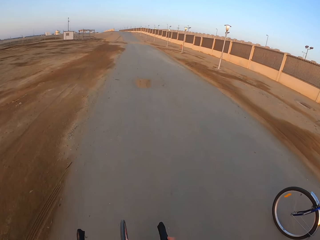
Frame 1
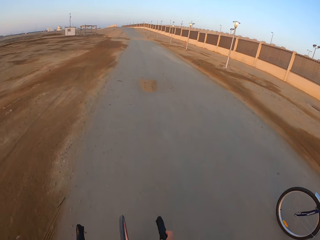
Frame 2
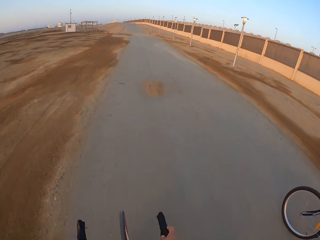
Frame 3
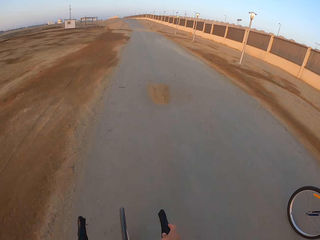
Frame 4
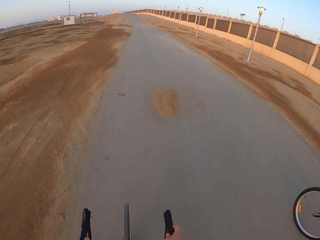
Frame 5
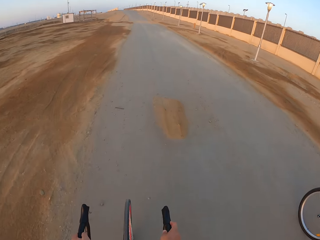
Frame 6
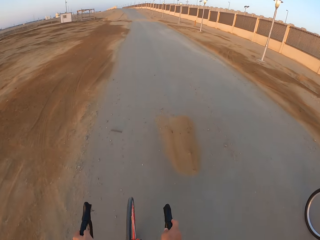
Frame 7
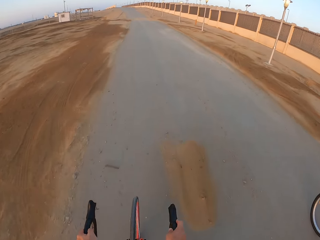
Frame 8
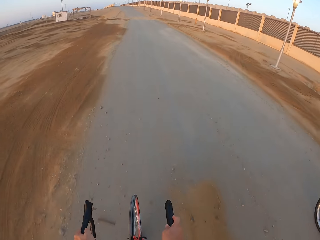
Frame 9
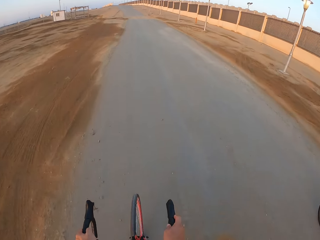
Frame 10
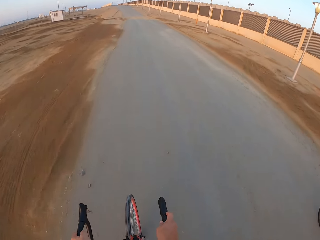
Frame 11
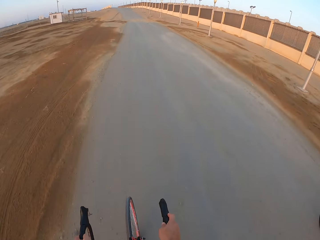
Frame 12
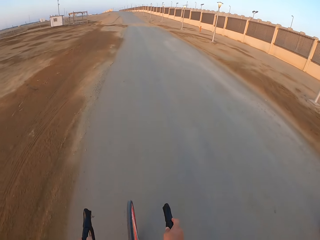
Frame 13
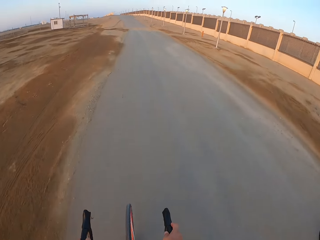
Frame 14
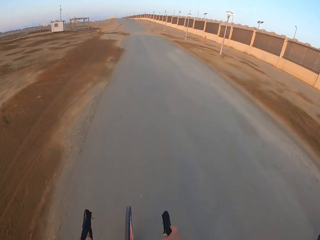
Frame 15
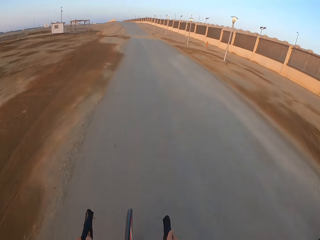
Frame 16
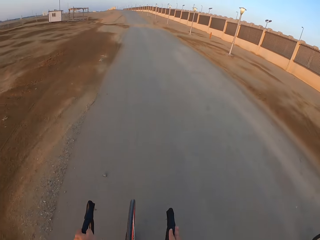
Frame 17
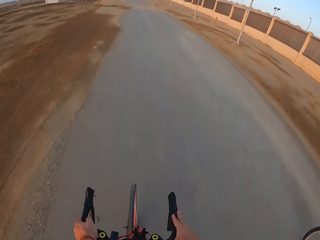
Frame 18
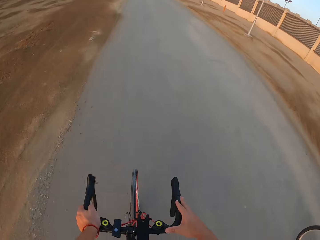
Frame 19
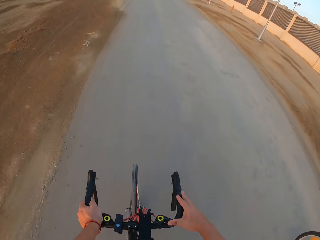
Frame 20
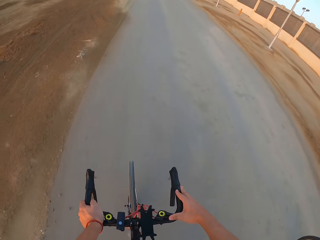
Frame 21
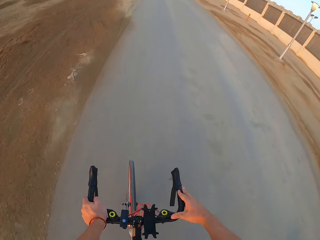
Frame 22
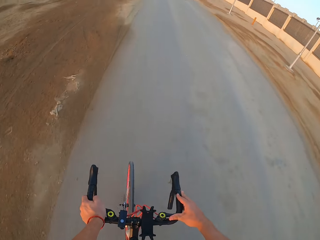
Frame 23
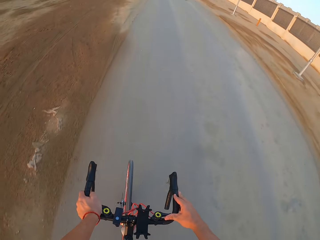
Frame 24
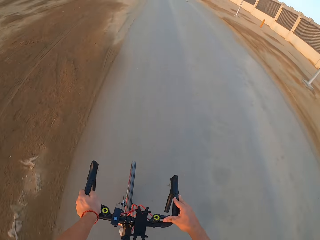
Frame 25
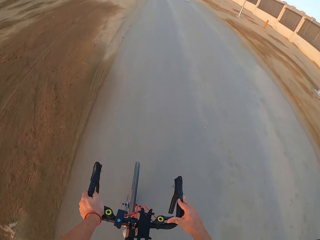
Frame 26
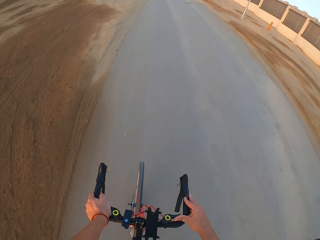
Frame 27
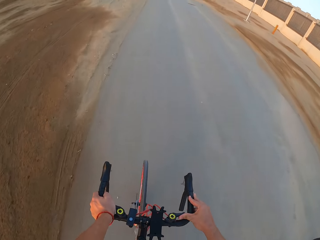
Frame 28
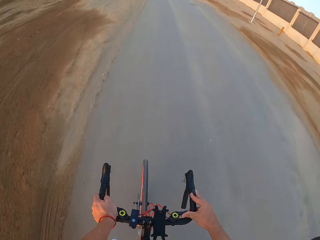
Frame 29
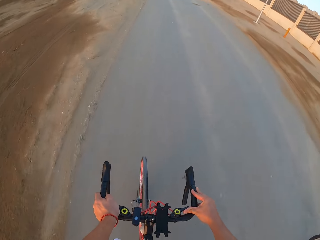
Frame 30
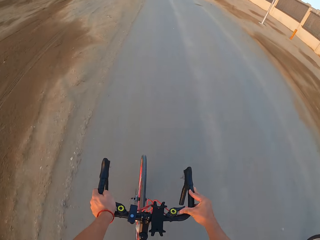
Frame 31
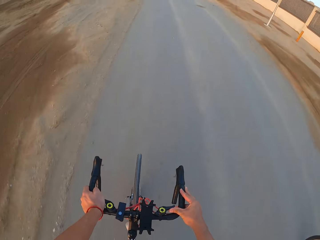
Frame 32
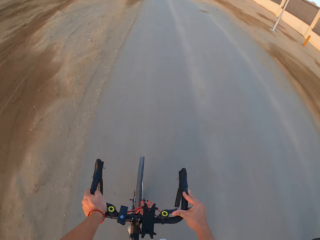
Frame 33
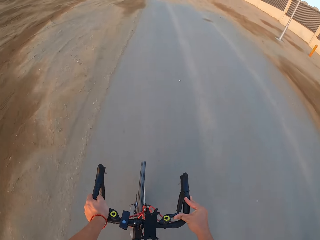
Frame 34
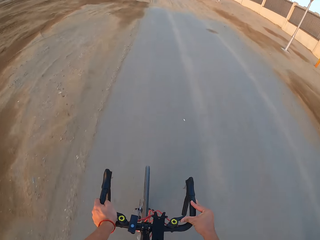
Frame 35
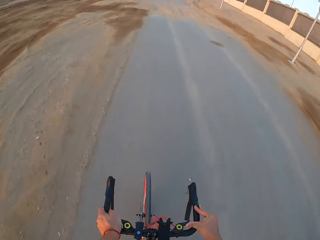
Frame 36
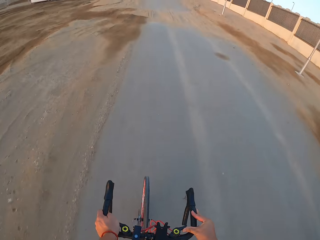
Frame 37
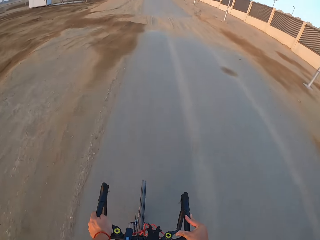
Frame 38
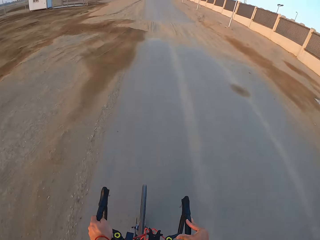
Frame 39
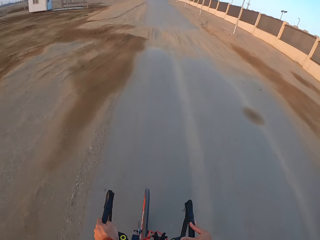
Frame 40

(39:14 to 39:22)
The camera wearer rides the bicycle.

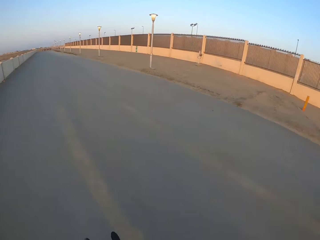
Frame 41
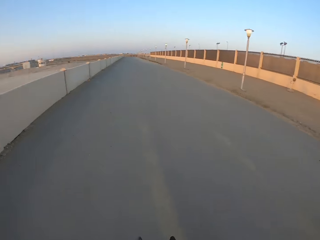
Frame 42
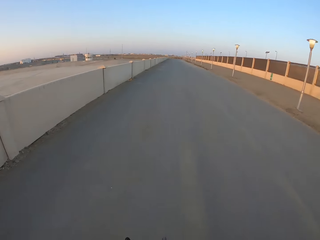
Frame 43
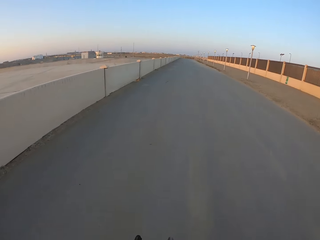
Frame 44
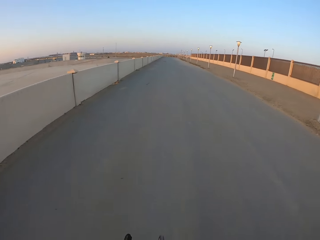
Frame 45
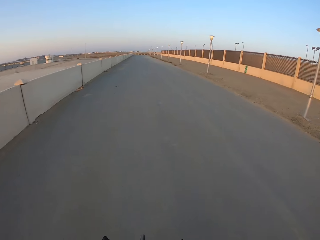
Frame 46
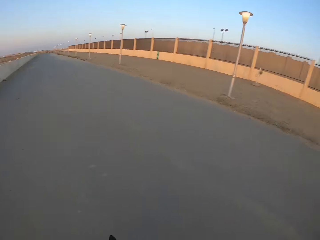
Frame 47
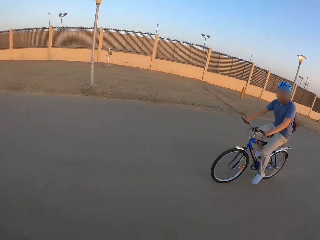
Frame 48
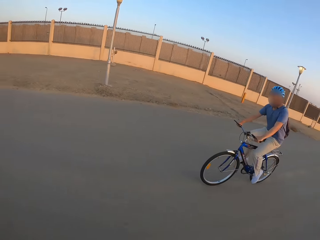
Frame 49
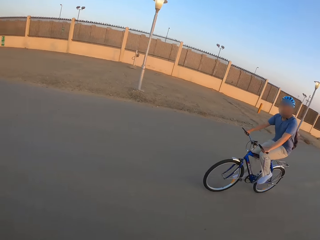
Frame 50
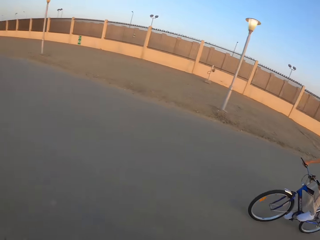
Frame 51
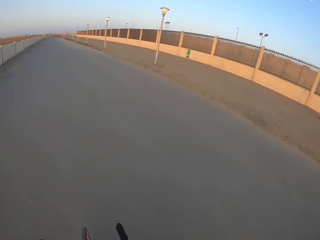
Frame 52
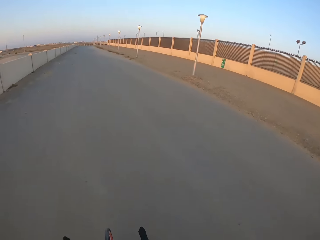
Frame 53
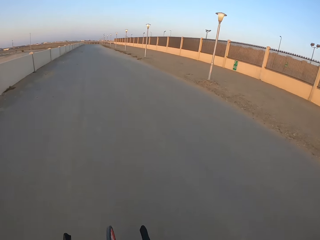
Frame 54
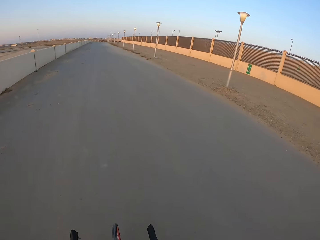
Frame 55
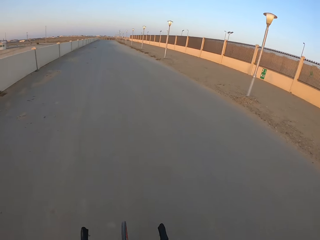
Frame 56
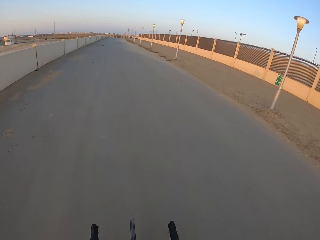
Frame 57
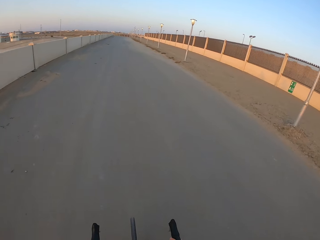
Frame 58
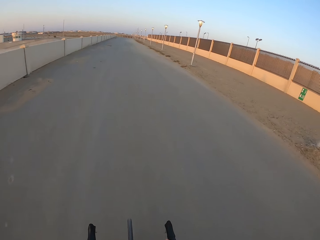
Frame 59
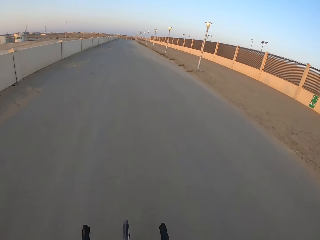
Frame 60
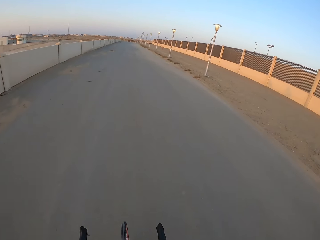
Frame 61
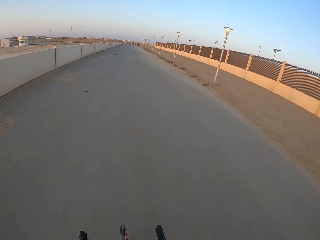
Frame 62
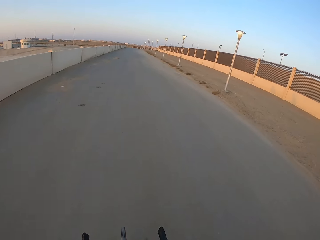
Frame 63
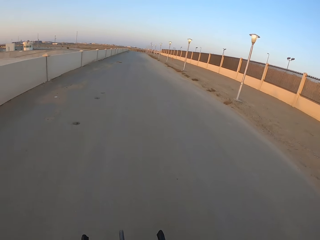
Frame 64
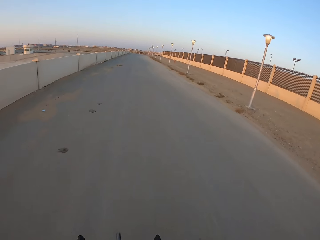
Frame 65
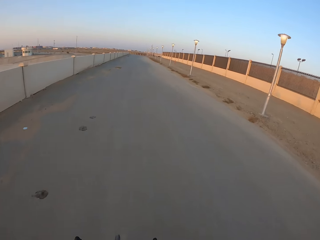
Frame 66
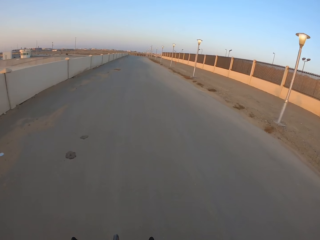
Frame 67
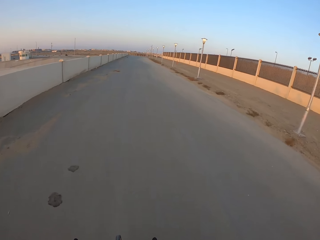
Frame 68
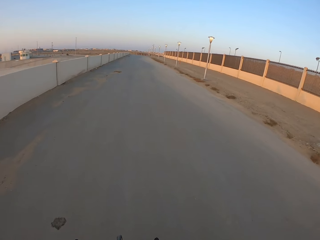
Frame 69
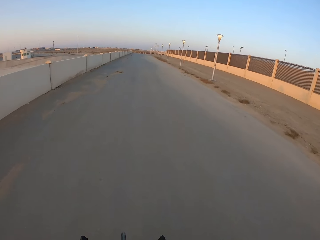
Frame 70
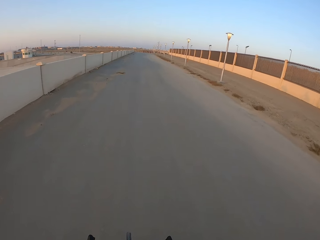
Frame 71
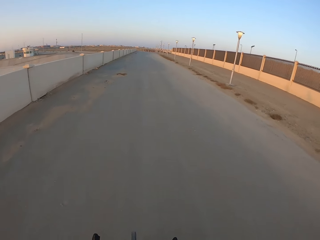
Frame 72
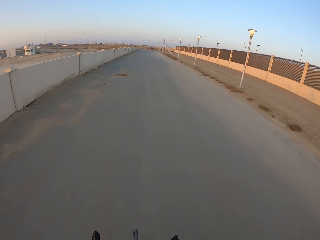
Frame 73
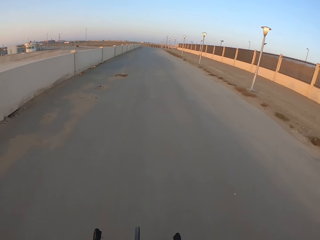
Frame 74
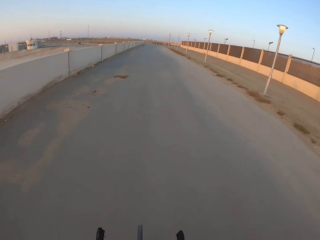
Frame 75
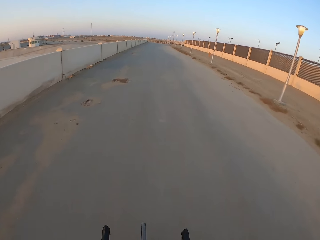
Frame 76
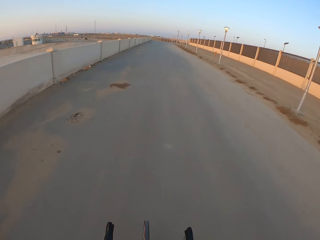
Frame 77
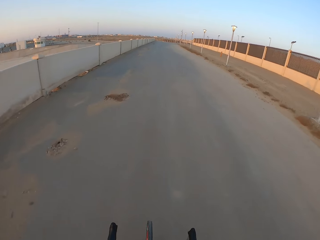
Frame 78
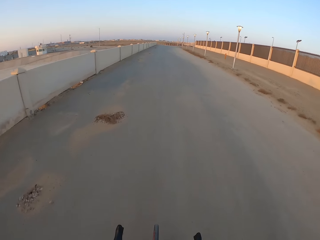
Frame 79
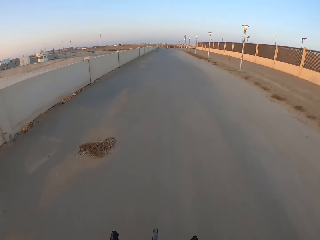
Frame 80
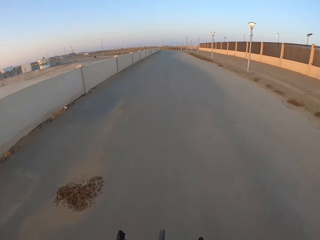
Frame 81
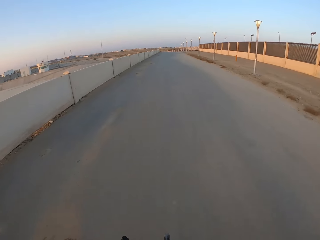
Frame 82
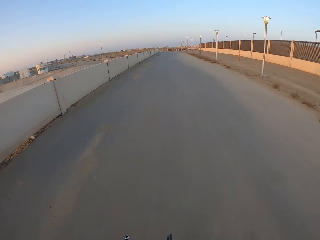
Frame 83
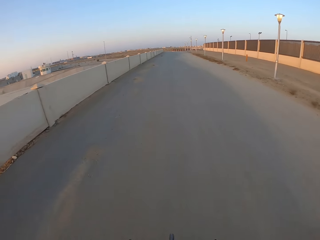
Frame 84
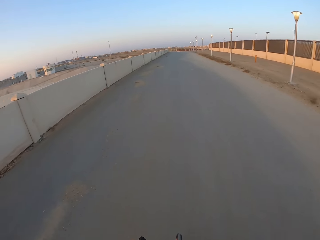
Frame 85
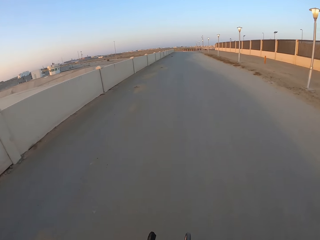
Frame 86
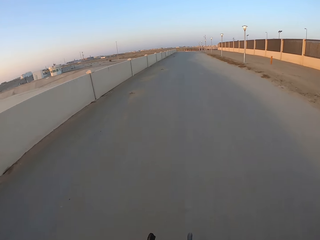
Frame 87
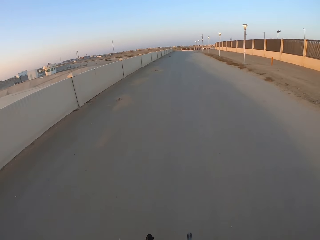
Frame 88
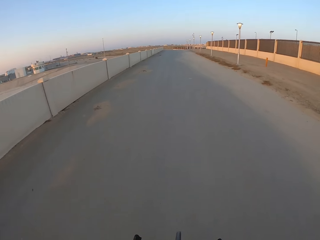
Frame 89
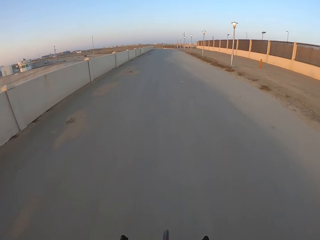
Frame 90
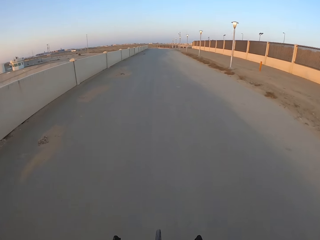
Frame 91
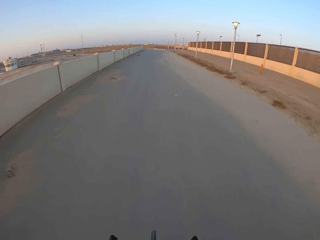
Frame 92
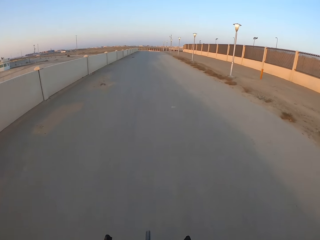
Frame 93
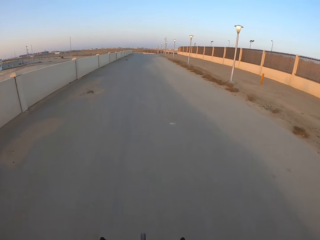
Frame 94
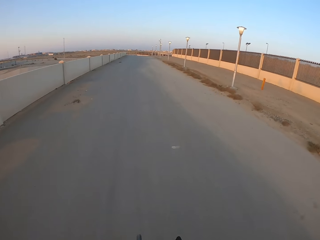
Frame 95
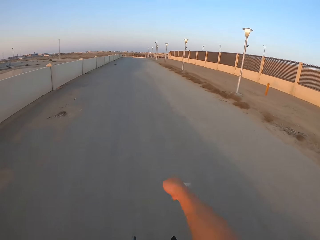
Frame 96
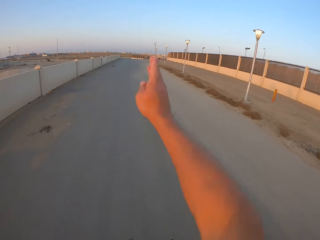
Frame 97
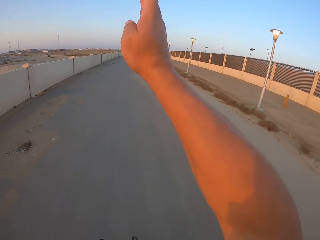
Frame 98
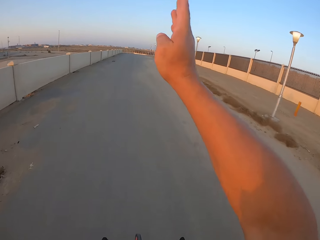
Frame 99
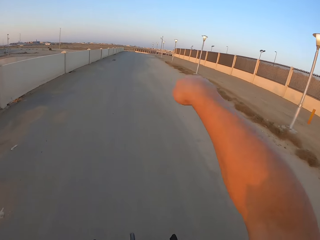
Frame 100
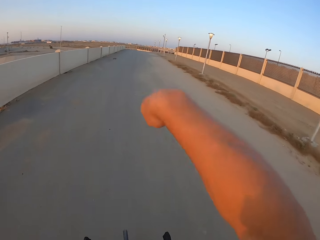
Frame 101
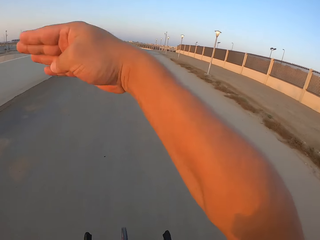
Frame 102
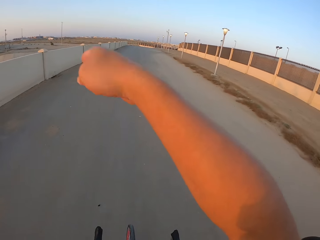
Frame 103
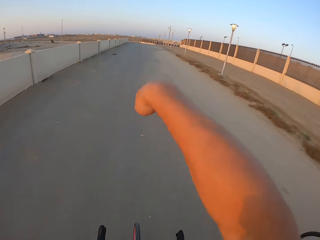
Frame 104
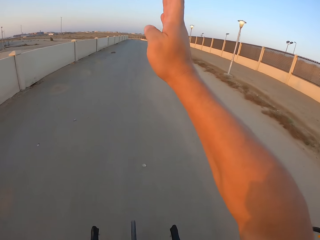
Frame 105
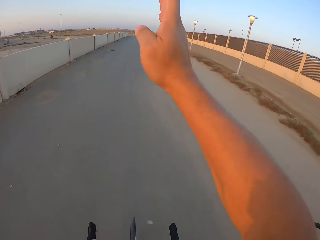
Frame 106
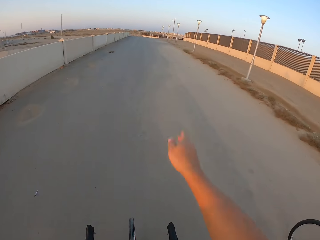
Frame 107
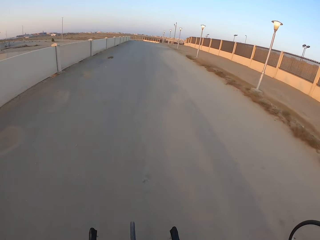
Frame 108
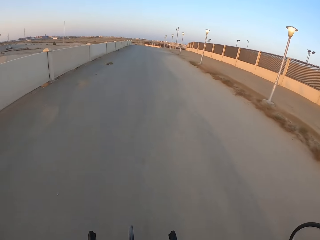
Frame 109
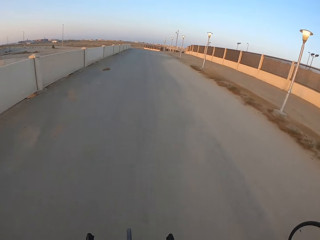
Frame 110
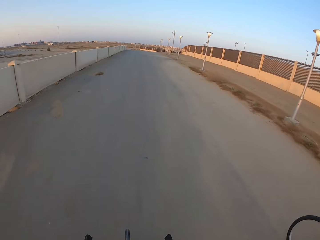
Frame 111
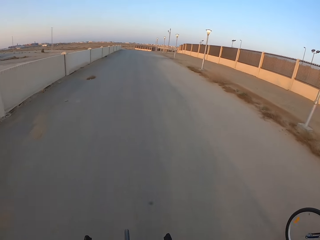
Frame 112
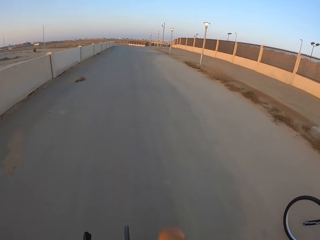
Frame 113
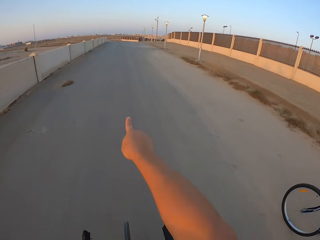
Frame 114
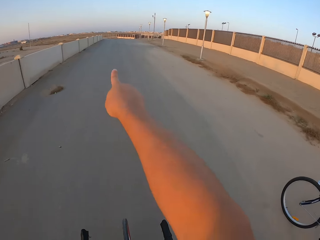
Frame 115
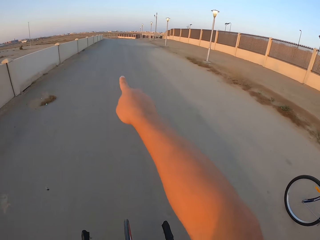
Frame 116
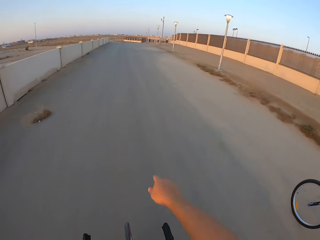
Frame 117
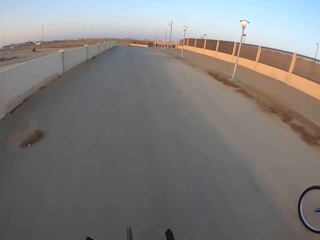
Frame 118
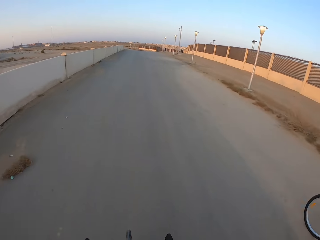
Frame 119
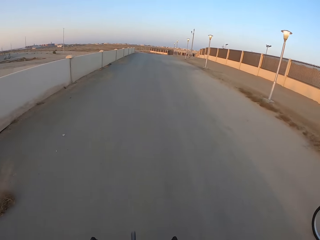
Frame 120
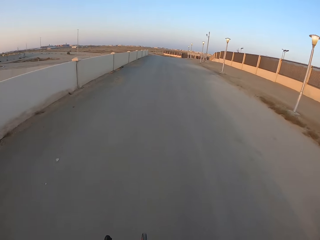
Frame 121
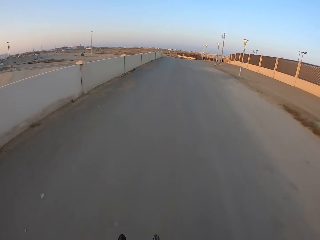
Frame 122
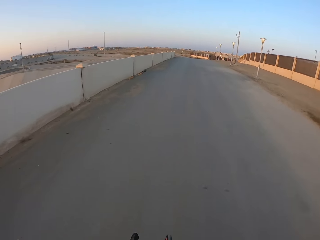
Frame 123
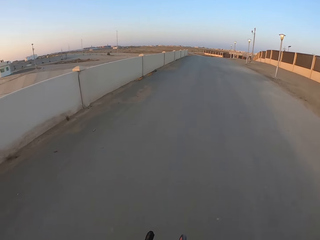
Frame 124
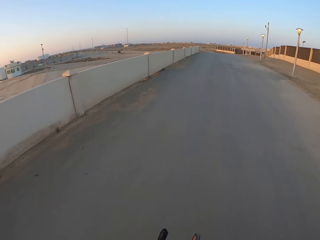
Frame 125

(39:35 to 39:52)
A man rides the bicycle. The camera wearer rides the bicycle. They stretch the hand, lift the hand and move the hand. They ride the bicycle on the road. They stretch the hand and ride the bicycle.
